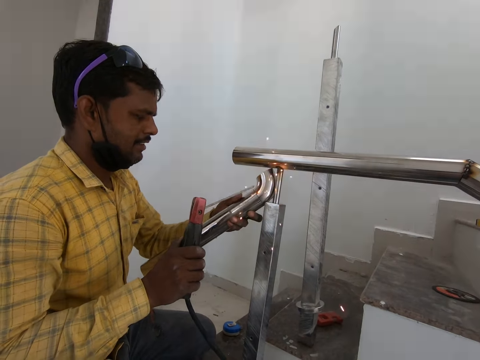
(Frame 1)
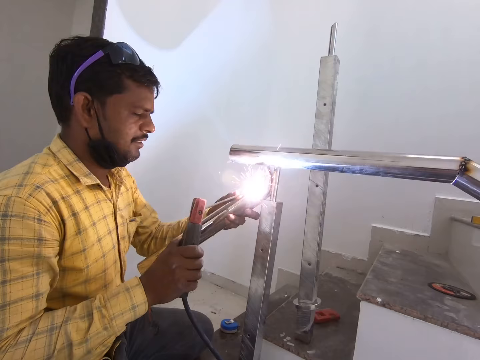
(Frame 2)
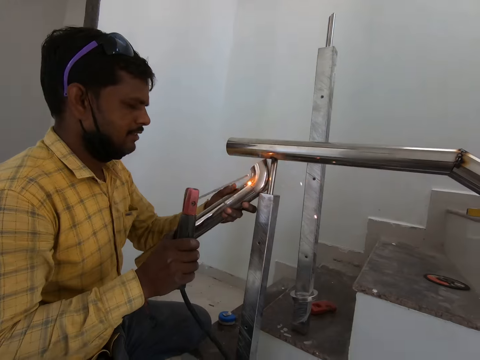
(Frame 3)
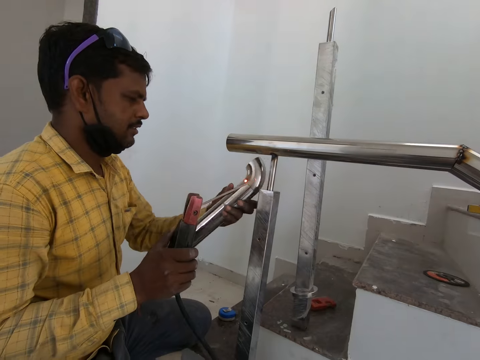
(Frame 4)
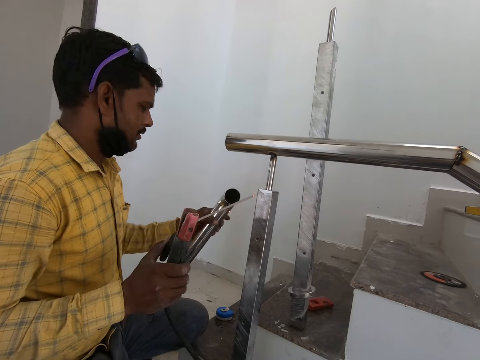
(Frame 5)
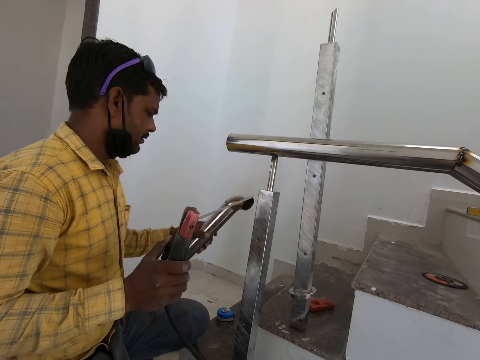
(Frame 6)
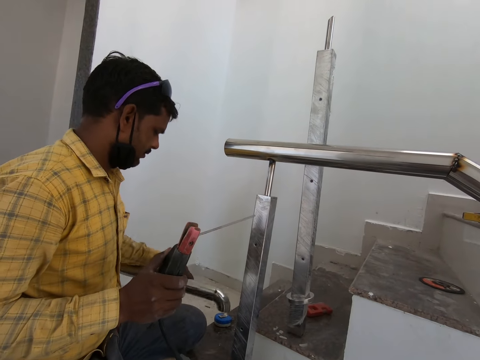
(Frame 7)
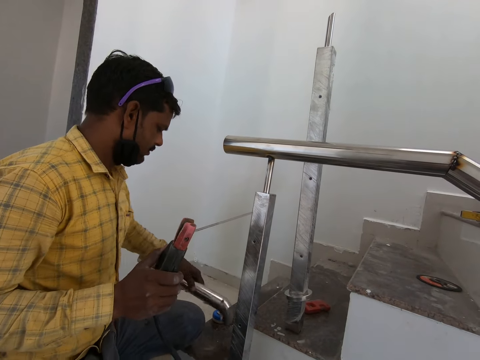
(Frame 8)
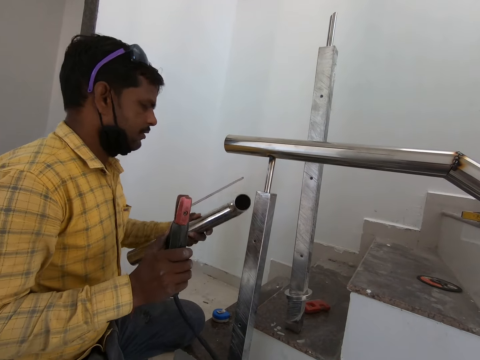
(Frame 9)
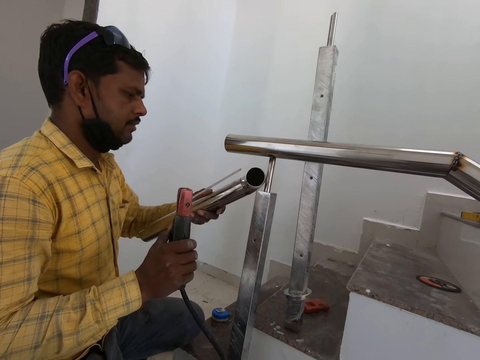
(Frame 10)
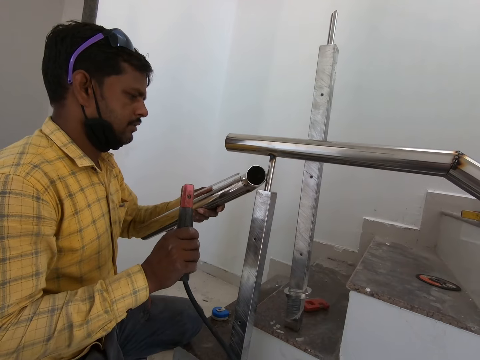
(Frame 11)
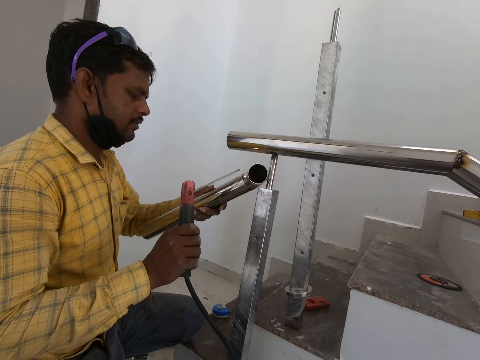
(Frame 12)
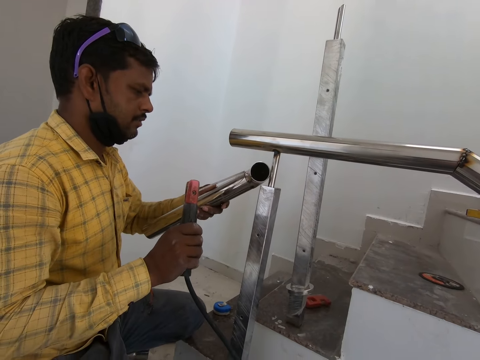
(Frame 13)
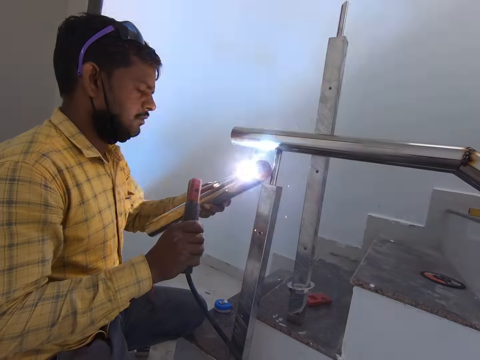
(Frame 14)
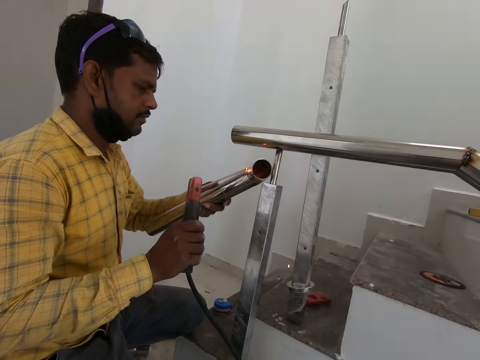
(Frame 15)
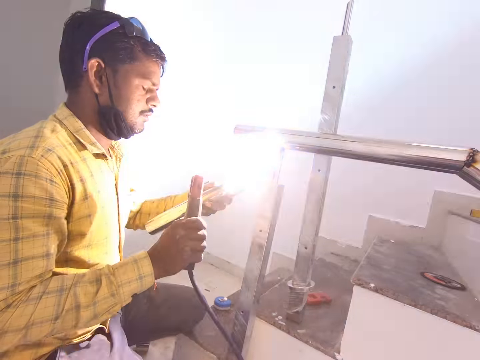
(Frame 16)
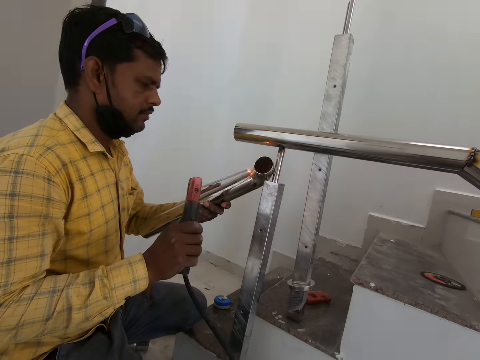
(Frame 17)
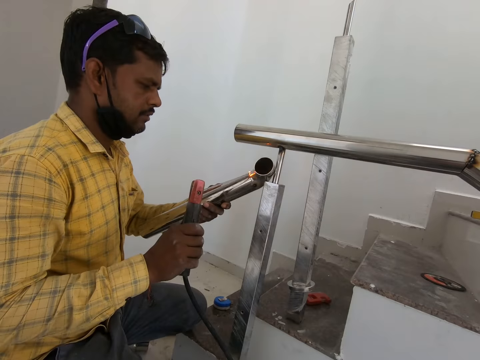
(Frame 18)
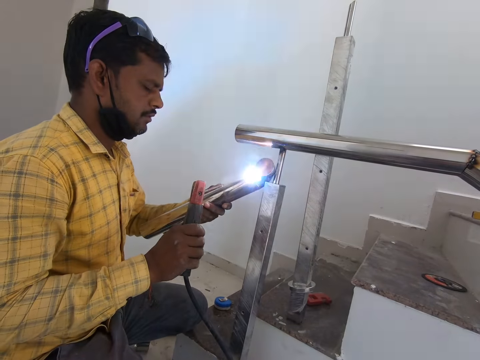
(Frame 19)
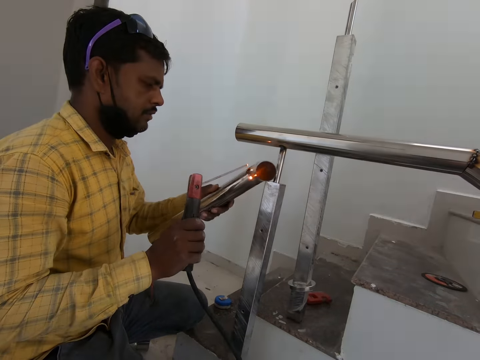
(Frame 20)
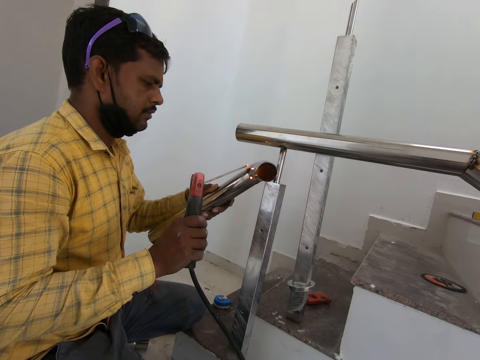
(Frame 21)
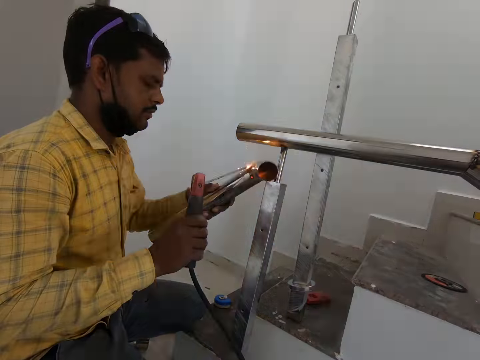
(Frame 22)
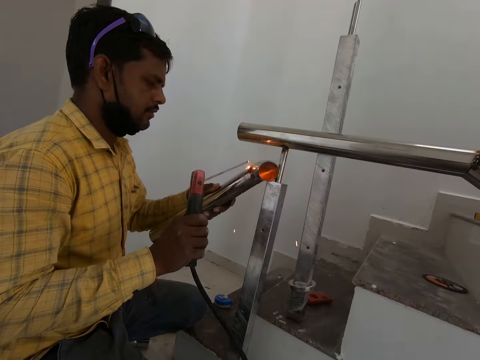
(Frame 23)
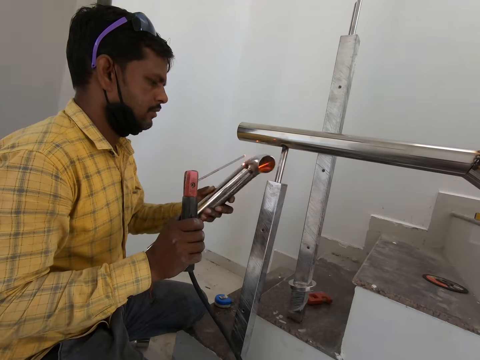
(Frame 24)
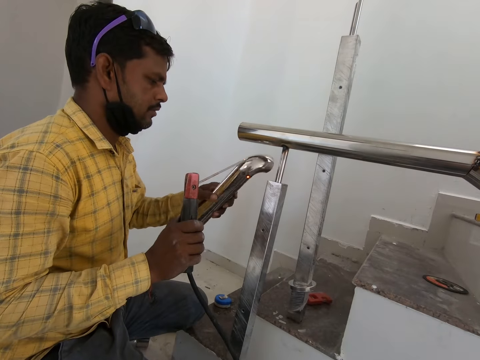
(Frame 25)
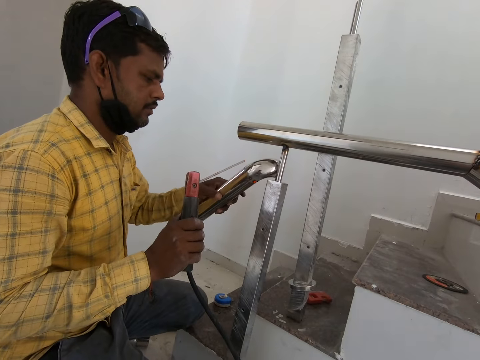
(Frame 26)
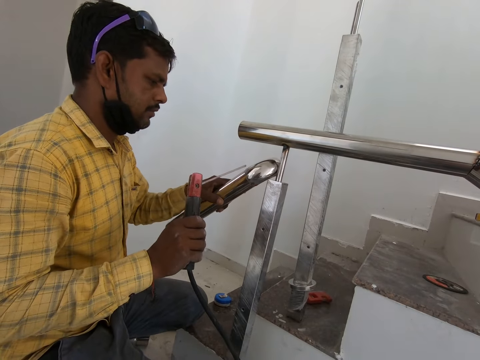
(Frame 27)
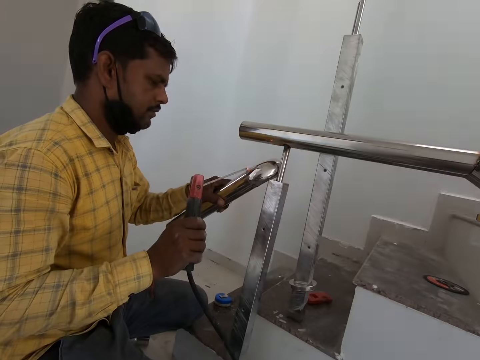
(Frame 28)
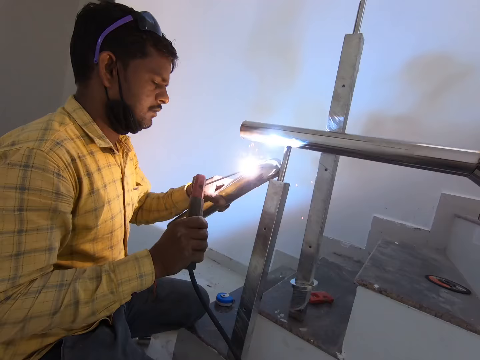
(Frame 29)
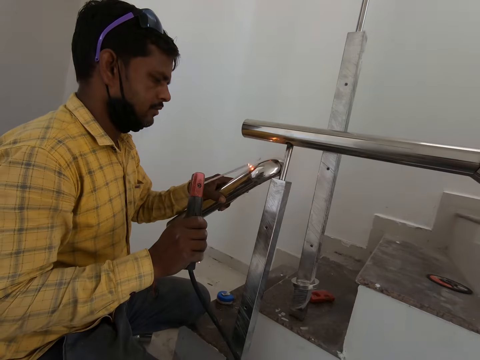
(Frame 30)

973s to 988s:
A man welds a metal bar.

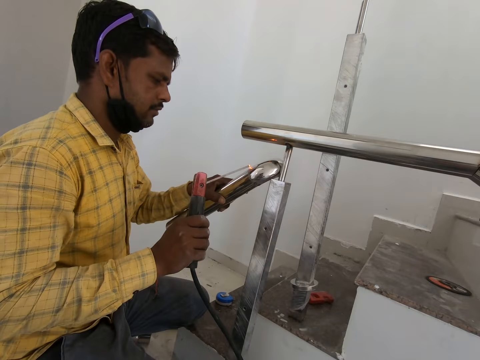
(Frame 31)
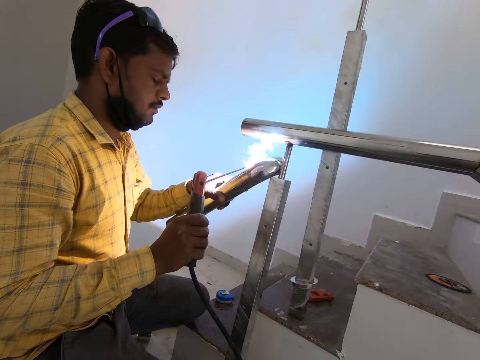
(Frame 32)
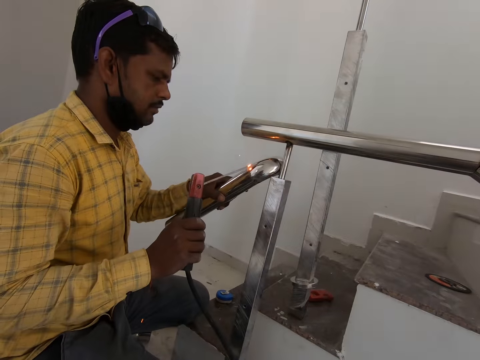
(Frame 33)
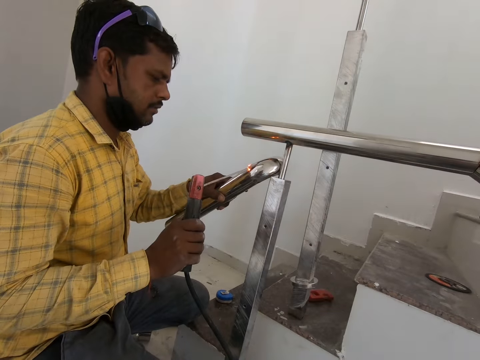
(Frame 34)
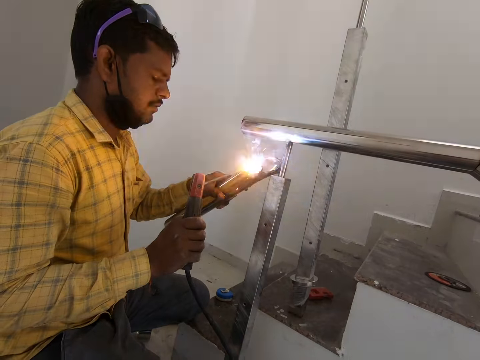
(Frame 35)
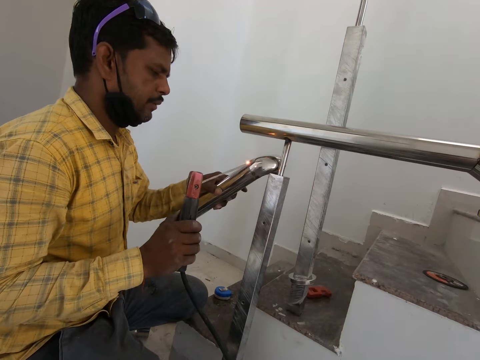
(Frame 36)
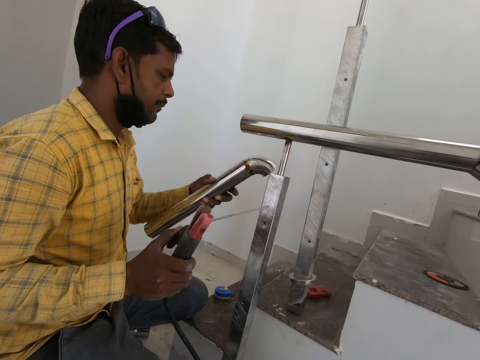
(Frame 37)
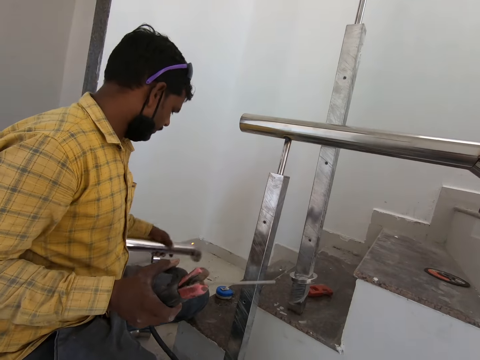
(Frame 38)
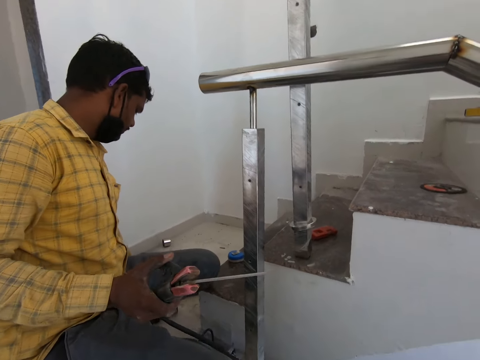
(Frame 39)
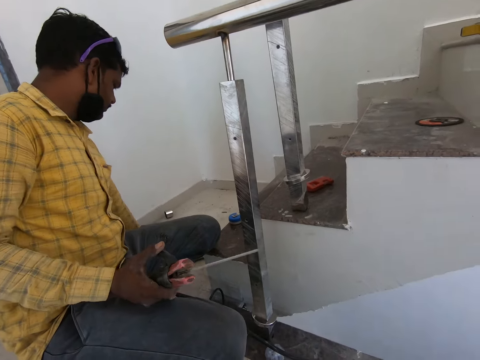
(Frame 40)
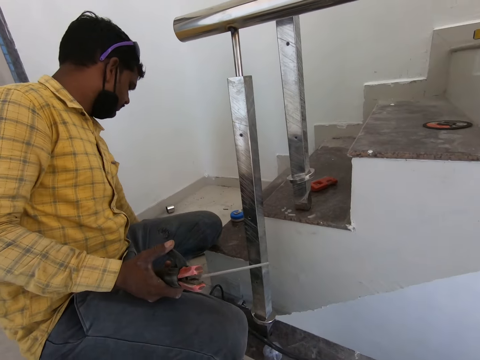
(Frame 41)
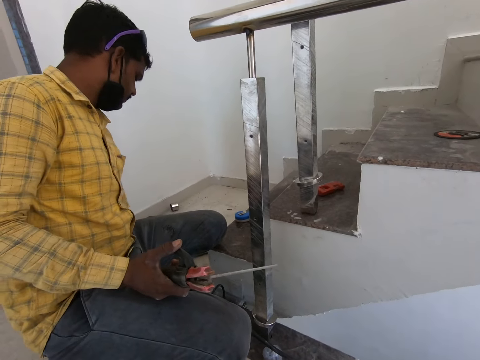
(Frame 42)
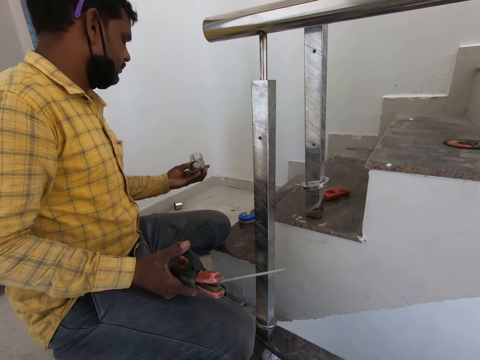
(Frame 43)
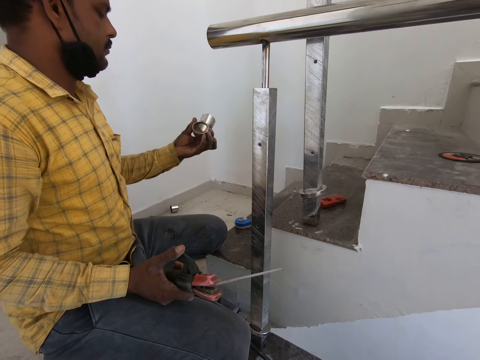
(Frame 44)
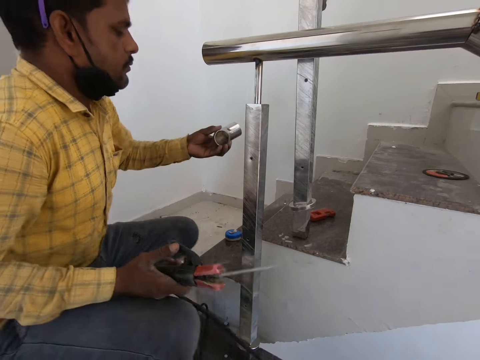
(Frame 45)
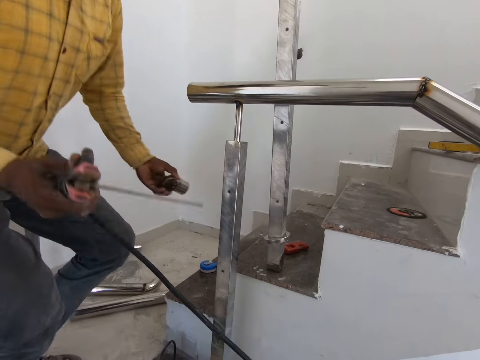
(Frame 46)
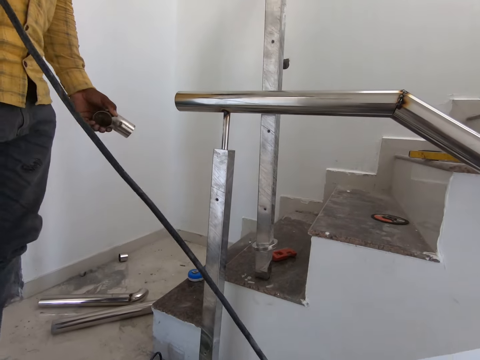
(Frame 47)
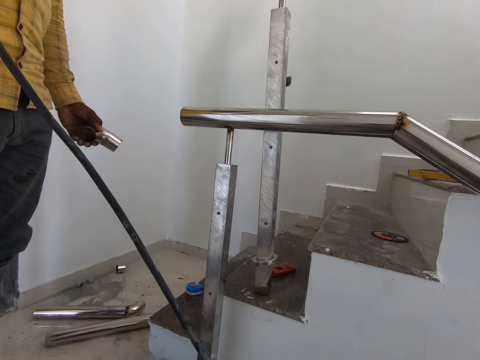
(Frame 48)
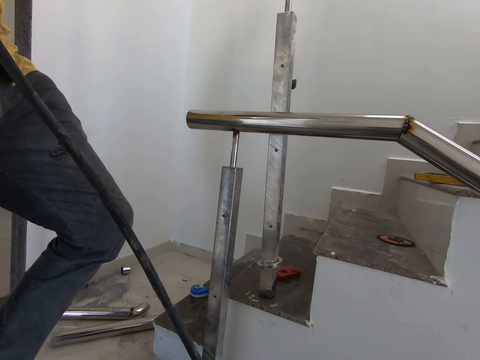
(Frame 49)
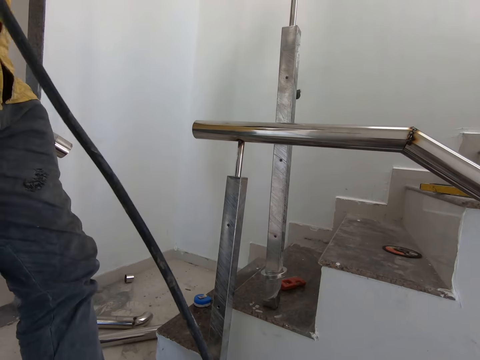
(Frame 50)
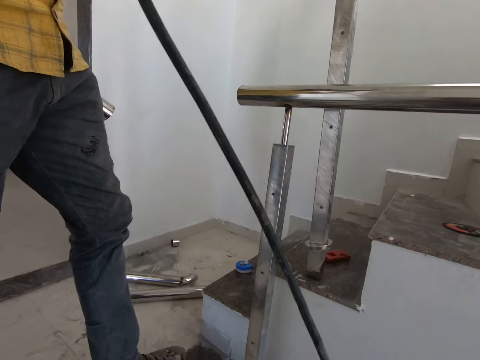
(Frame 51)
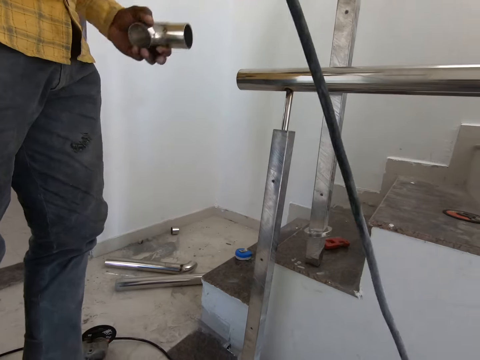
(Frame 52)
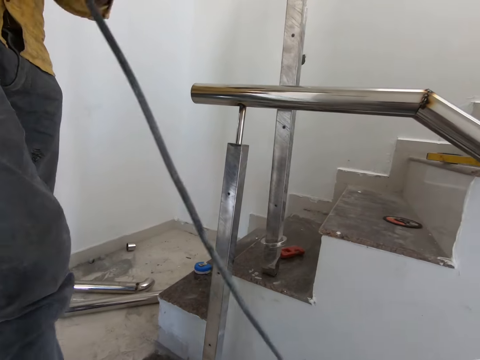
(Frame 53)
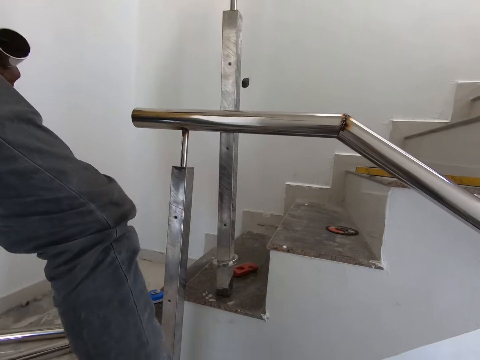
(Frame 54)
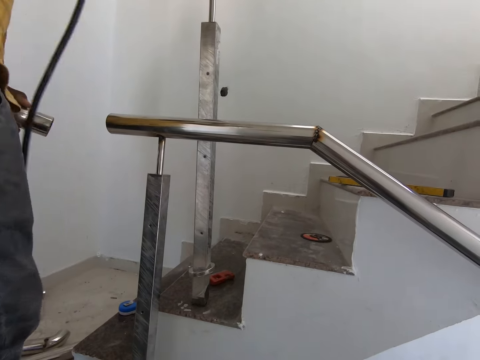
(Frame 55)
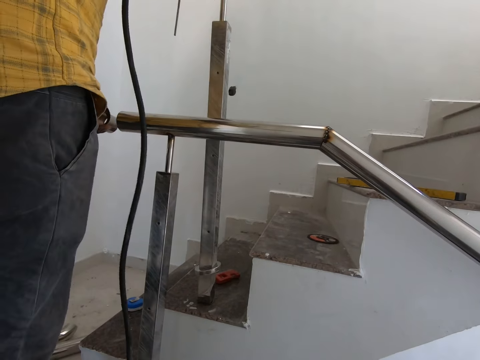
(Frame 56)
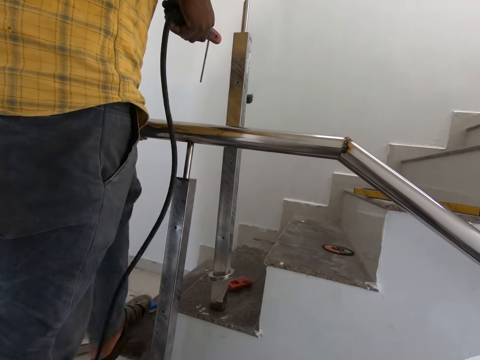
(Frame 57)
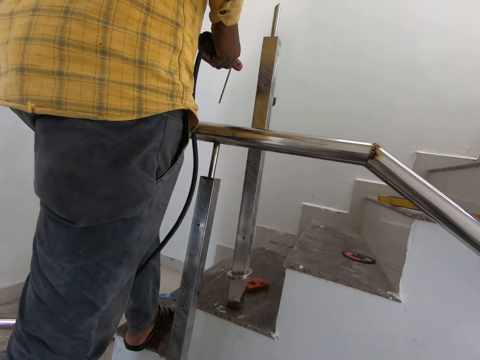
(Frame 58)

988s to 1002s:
A man puts the steel pipe on the floor. The man holds a curved steel pipe.
